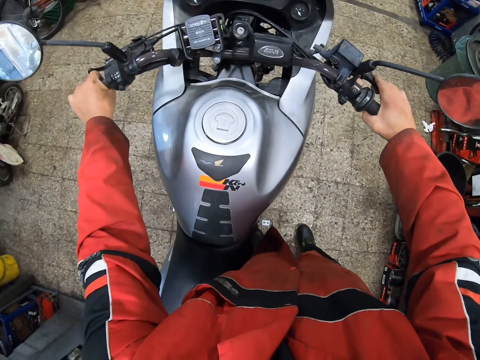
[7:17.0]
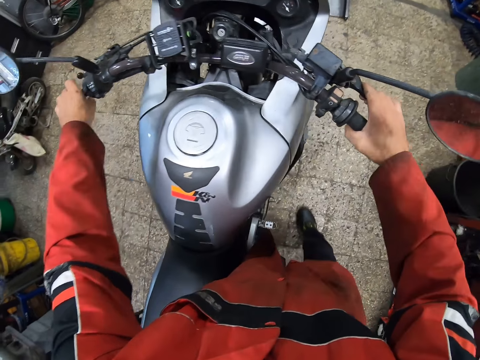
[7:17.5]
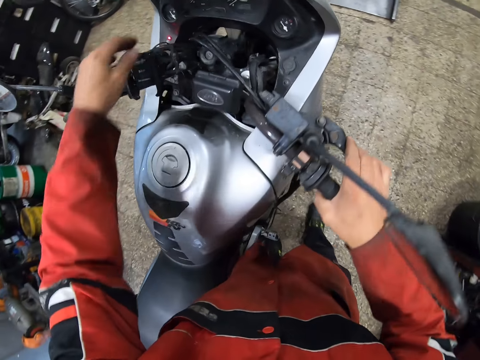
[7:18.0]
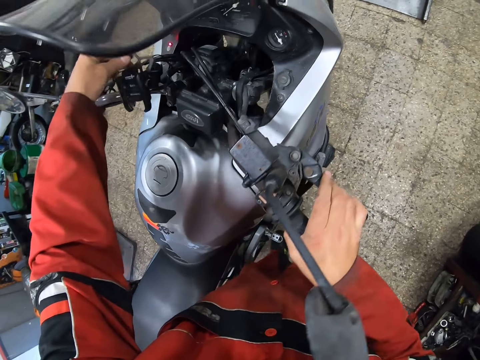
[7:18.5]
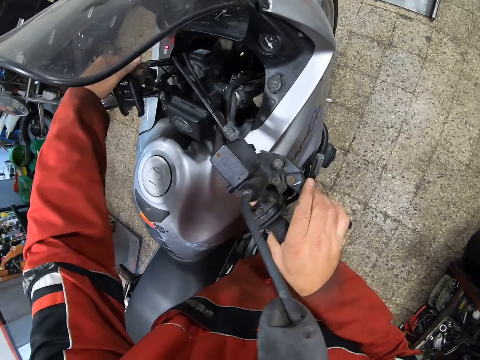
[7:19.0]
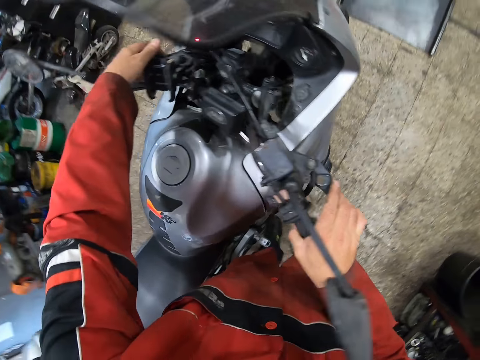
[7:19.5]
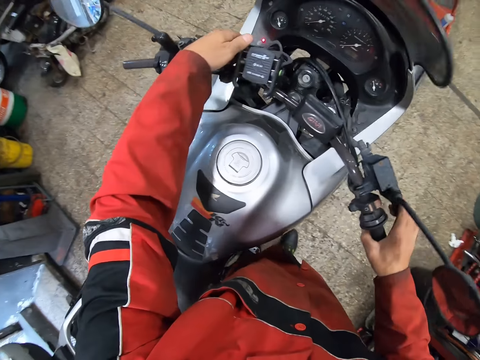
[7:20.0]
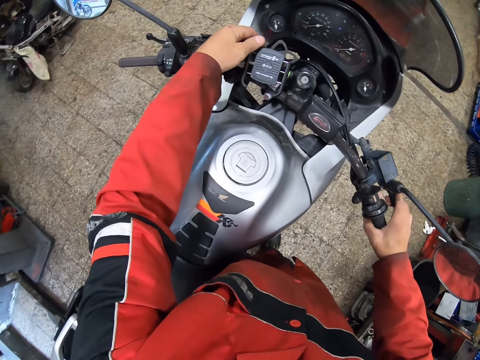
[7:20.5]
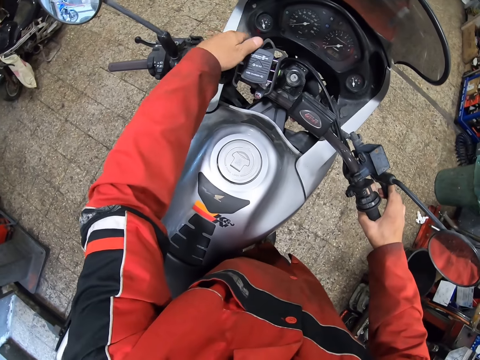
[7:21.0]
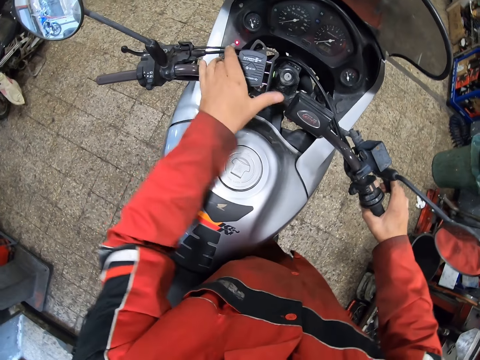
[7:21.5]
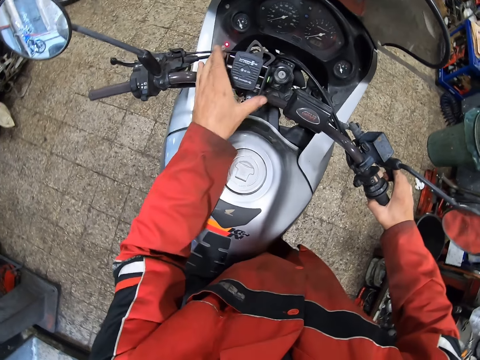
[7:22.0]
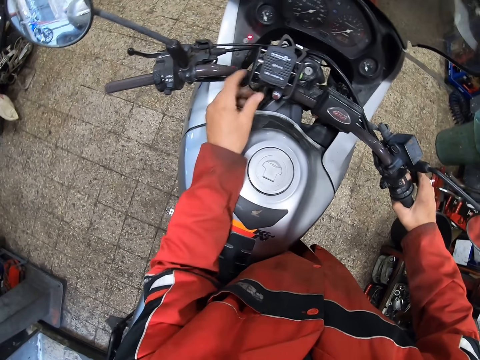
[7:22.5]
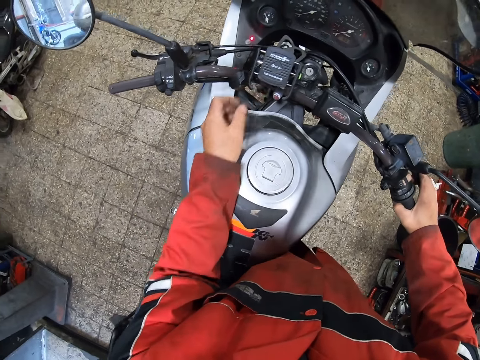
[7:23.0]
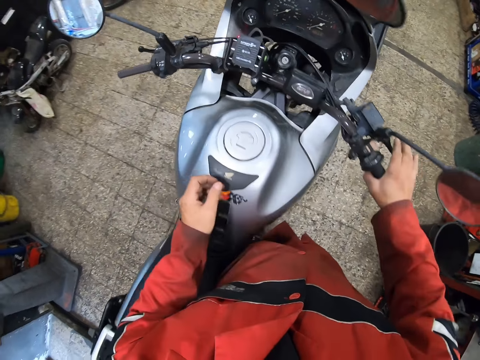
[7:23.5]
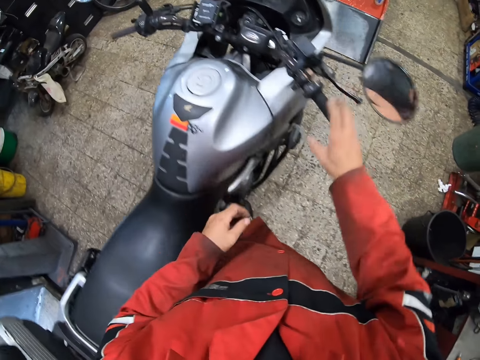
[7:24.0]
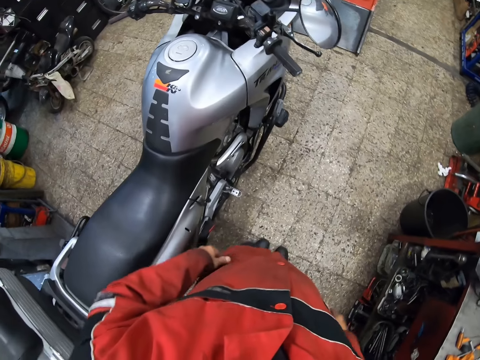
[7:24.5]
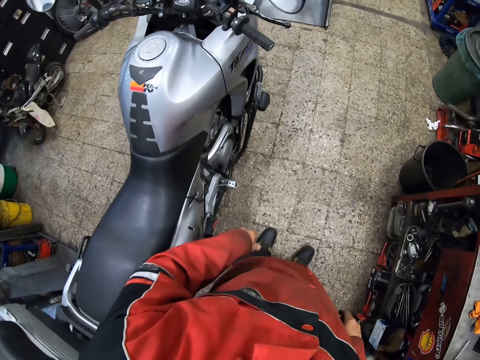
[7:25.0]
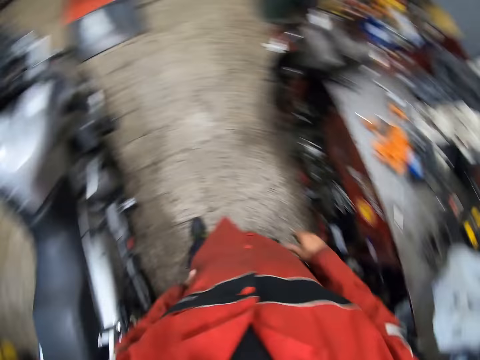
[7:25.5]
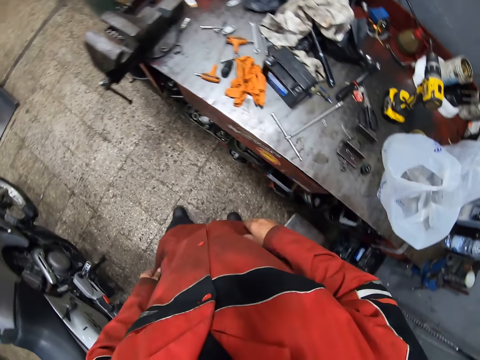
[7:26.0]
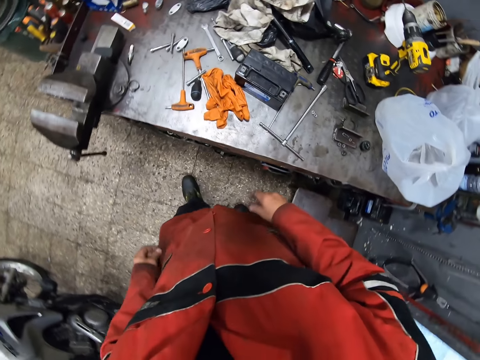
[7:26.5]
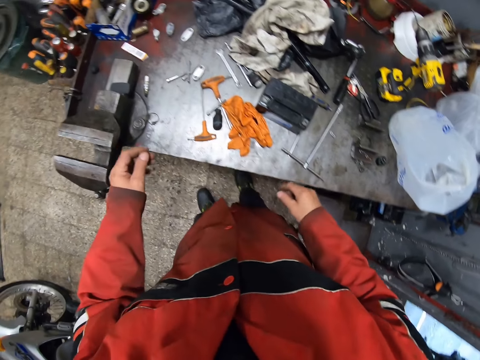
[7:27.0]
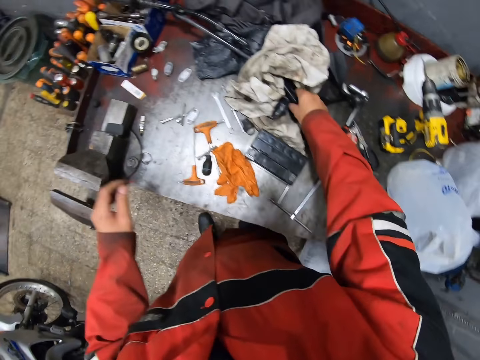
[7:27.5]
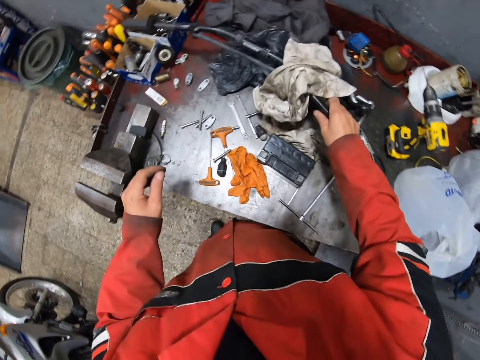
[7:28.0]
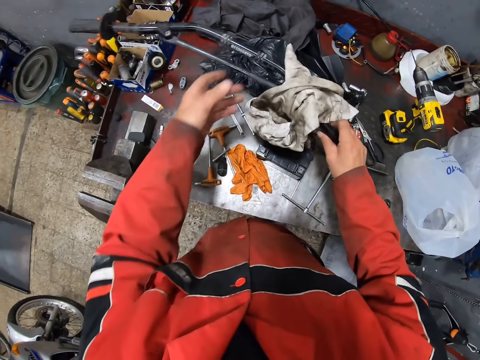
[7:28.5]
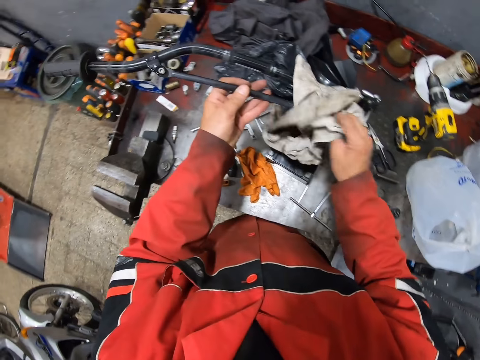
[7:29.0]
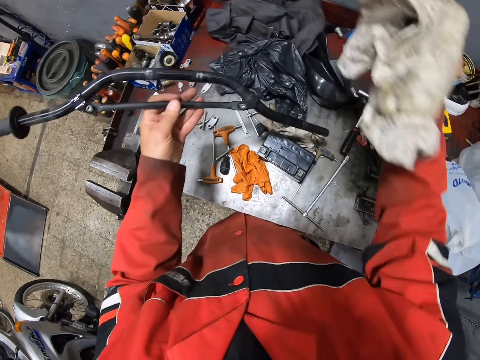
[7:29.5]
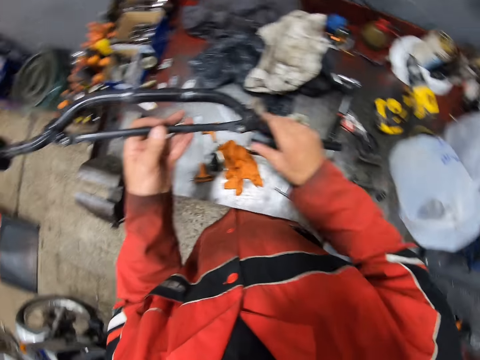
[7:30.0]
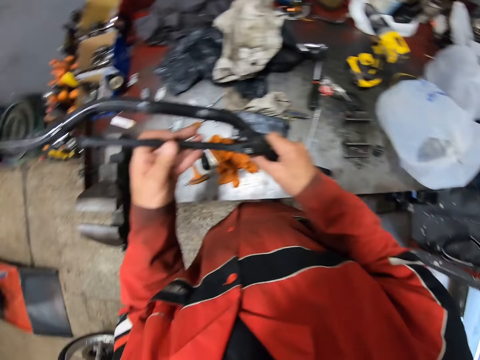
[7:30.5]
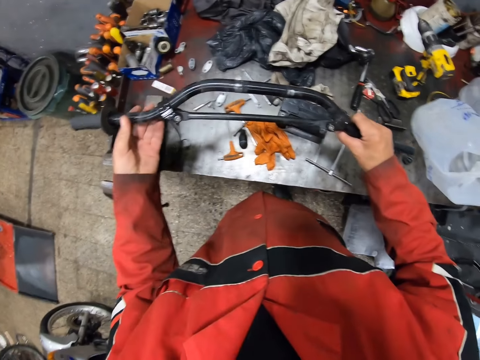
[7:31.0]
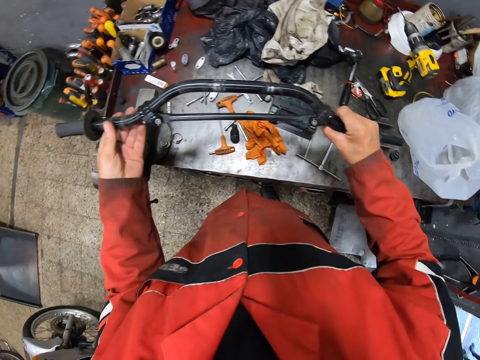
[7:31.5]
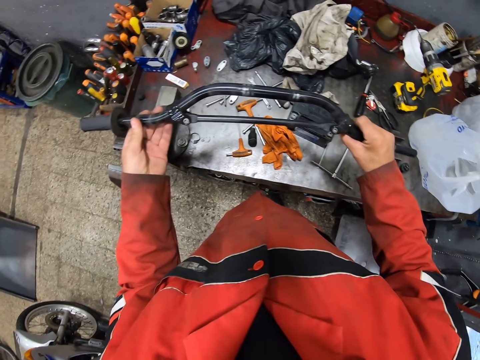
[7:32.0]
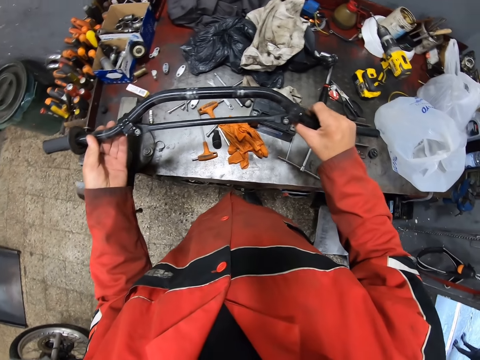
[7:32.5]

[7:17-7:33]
The camera wearer touches the headboard. He moves around. He picks up the motorcycle chassis or handlebar from the workbench with his right hand. He holds the motorcycle chassis with both hands. He picks up the cloth from the motorcycle chassis with his right hand. He drops the cloth on the workbench with his right hand. He holds the motorcycle chassis with his left hand. He holds the motorcycle chassis with both hands.

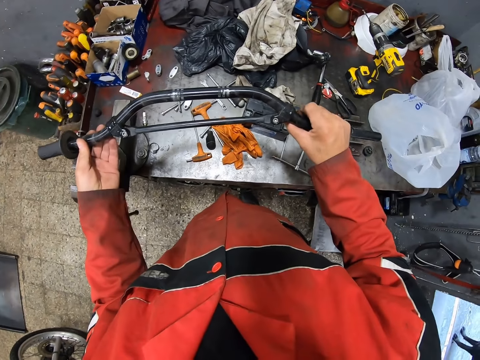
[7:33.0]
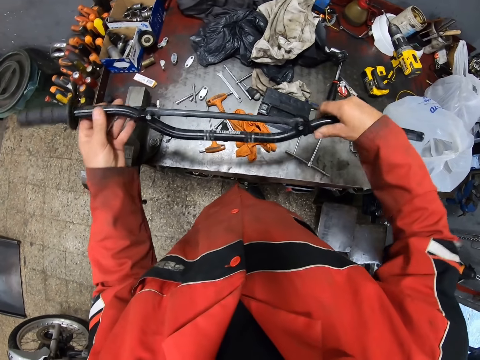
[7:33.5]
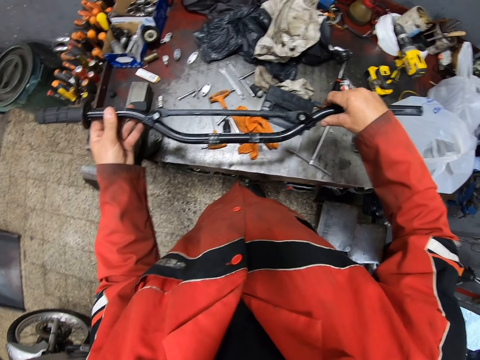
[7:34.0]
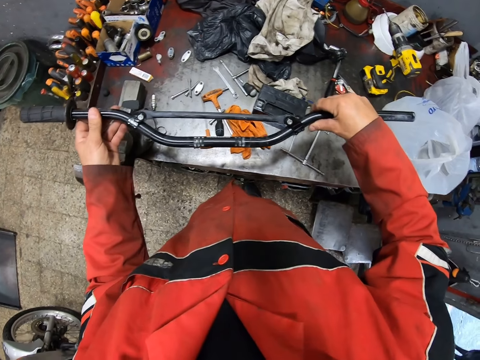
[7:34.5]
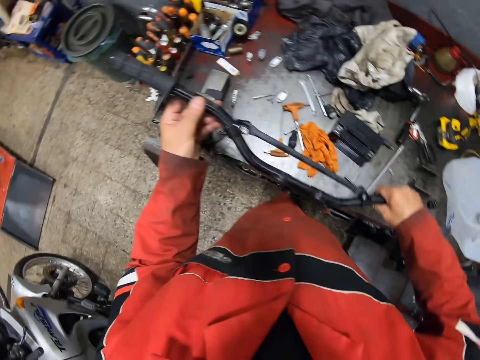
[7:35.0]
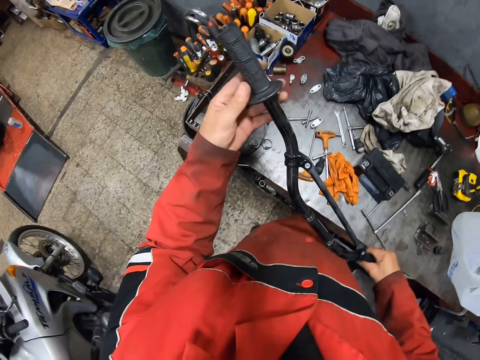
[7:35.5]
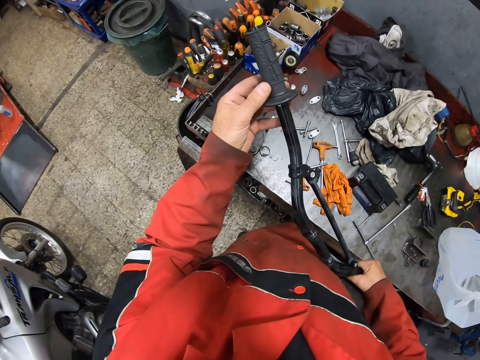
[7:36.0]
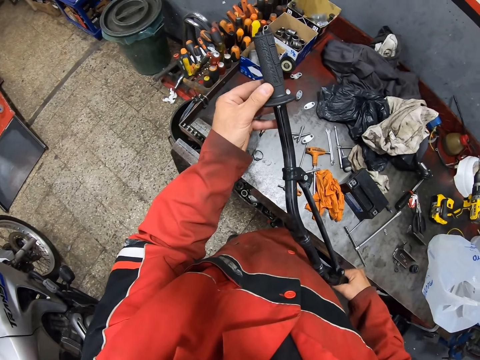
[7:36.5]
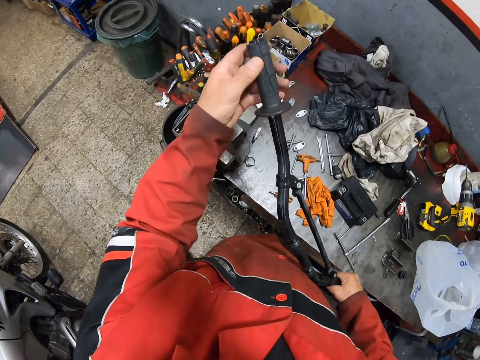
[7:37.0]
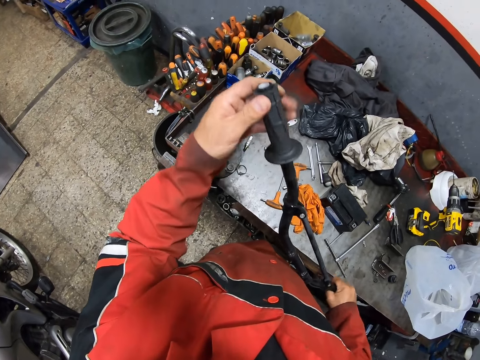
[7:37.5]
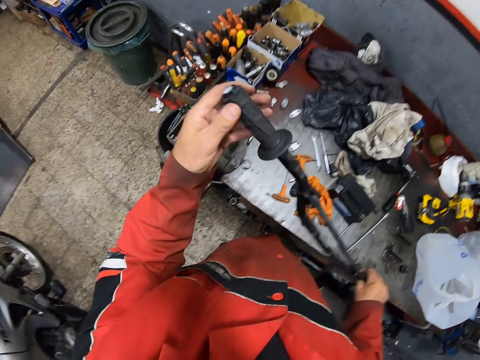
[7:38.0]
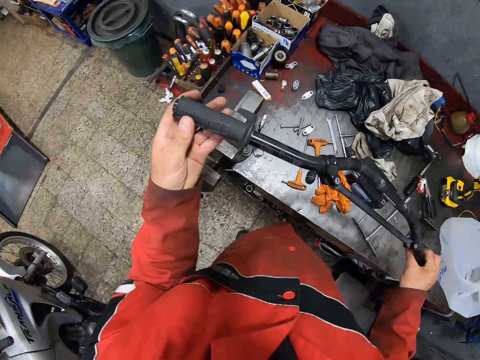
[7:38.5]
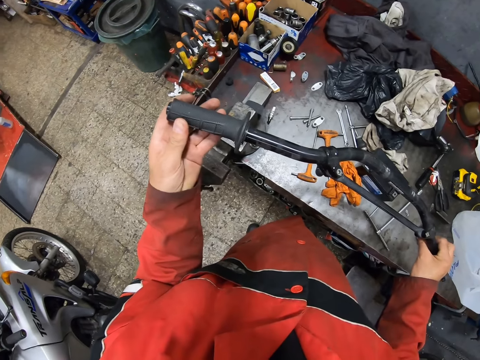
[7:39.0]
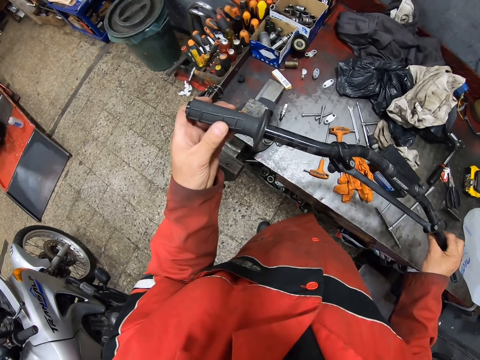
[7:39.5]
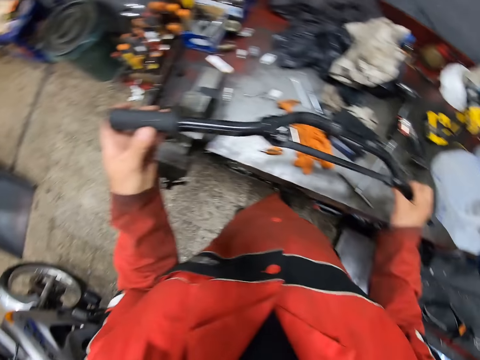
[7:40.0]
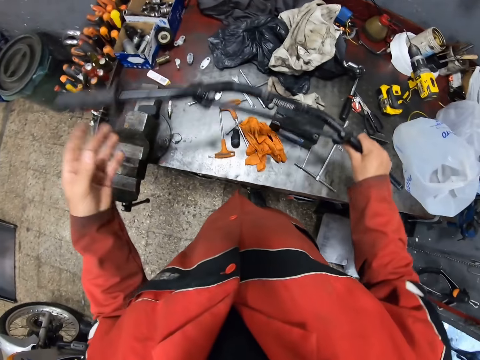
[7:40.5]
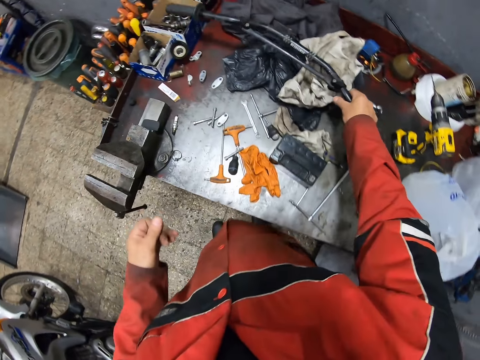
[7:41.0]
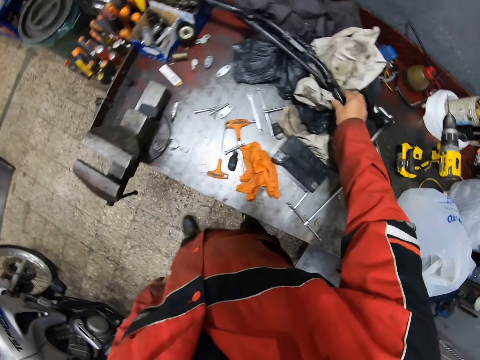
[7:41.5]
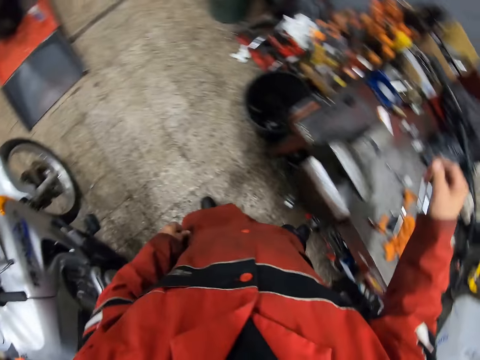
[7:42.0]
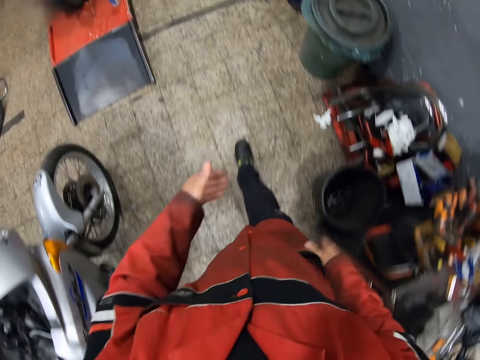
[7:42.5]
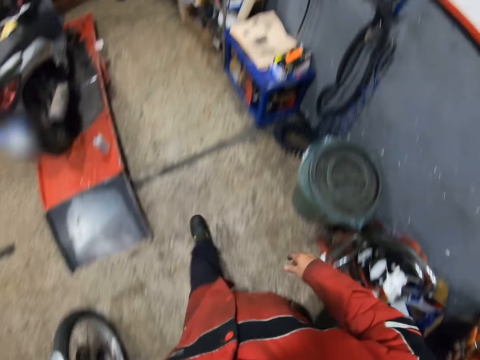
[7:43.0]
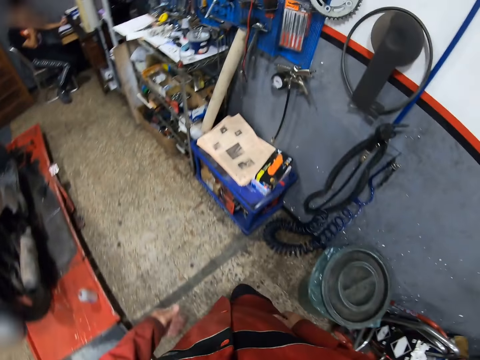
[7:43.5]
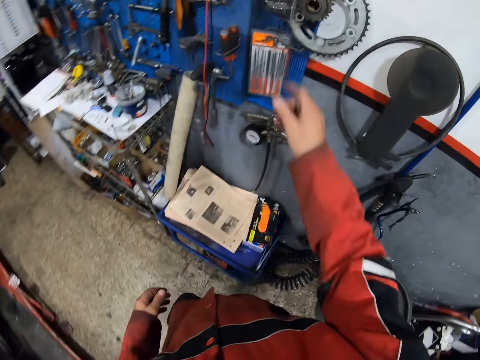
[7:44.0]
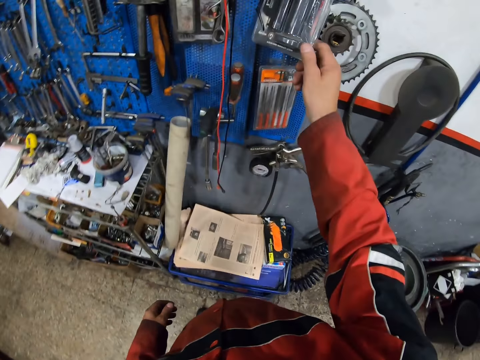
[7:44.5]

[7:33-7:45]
The camera wearer turns the handlebar. He touches the handlebar. He drops the motorcycle chassis on the workbench with his right hand. He walks towards a tool shed.
